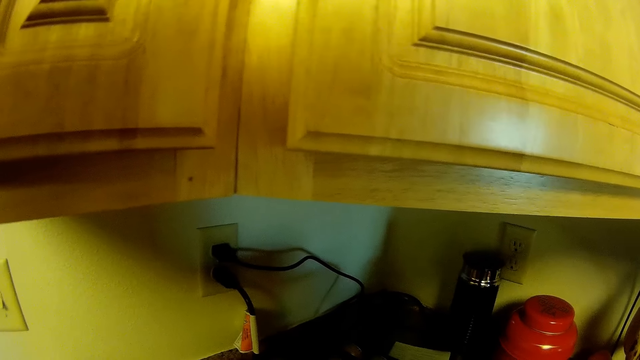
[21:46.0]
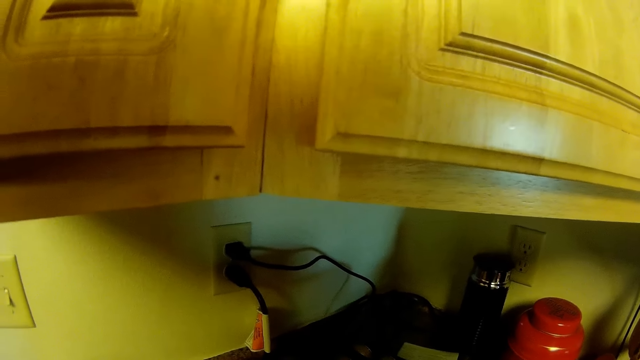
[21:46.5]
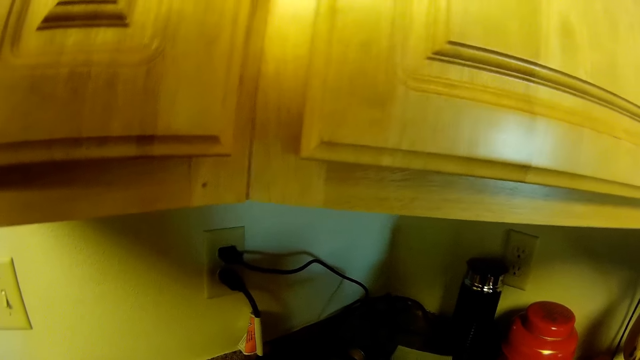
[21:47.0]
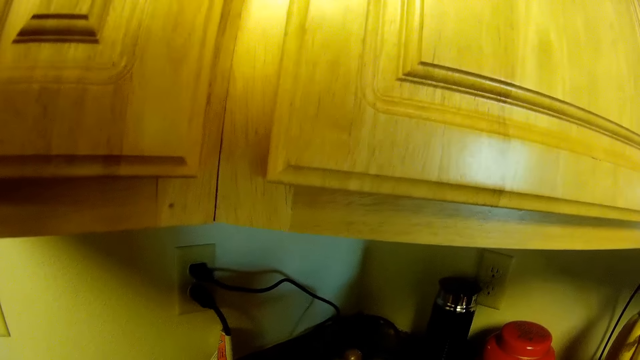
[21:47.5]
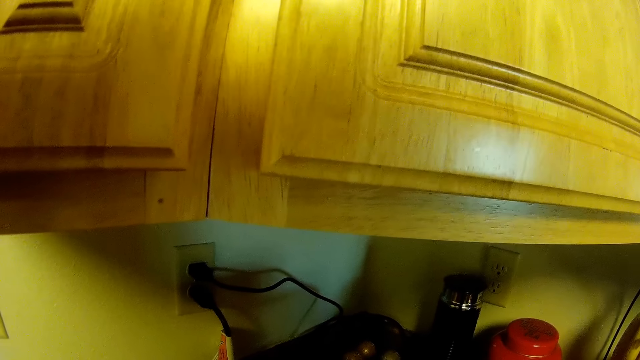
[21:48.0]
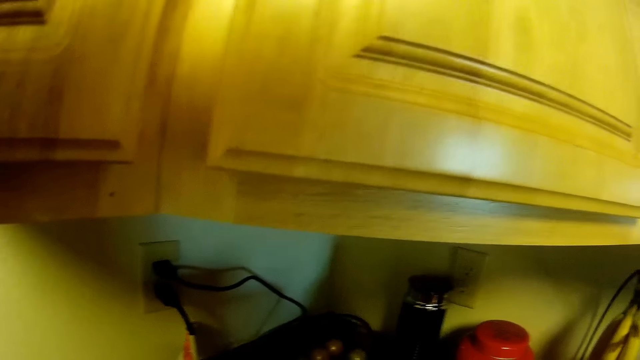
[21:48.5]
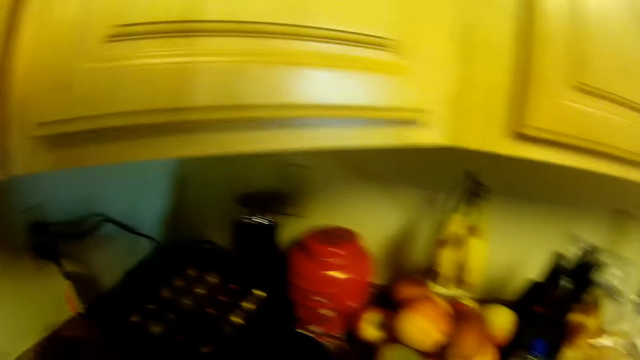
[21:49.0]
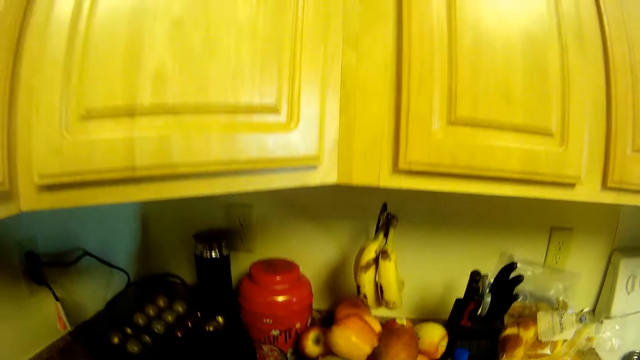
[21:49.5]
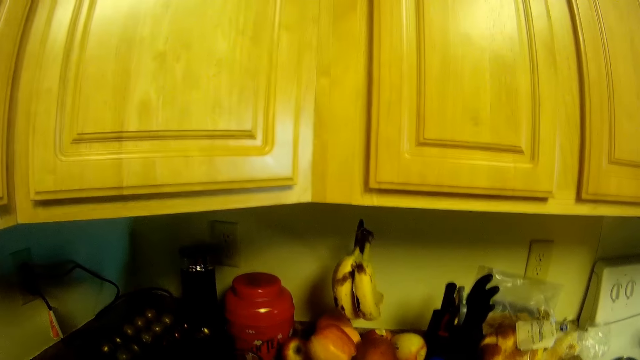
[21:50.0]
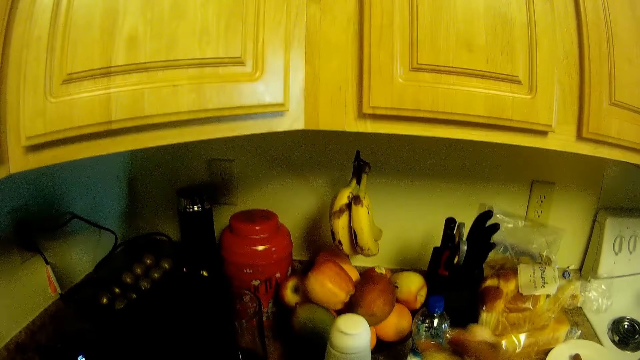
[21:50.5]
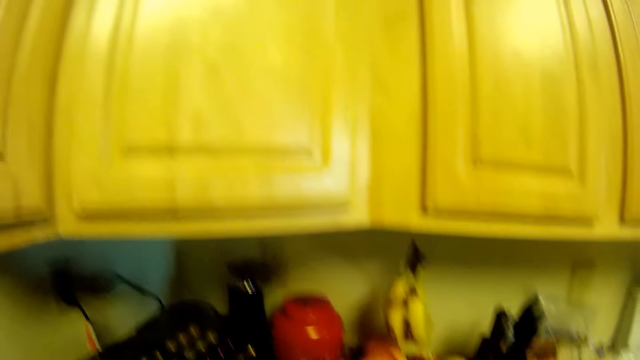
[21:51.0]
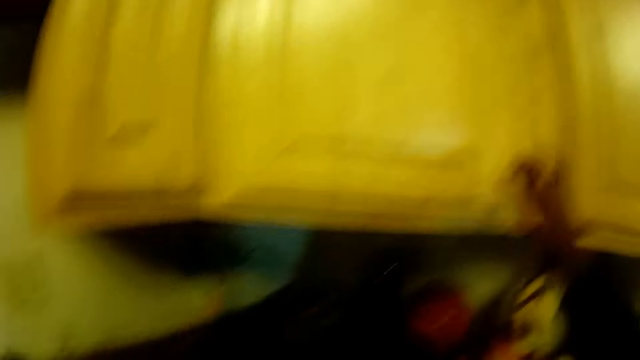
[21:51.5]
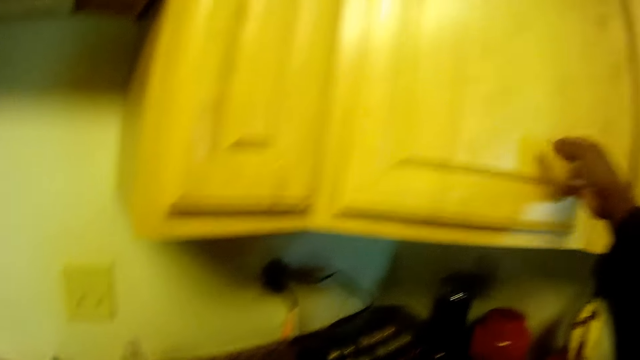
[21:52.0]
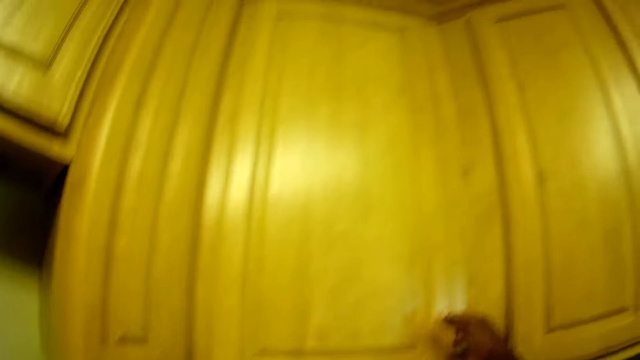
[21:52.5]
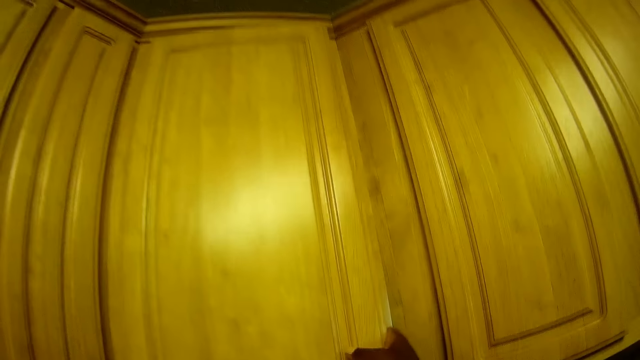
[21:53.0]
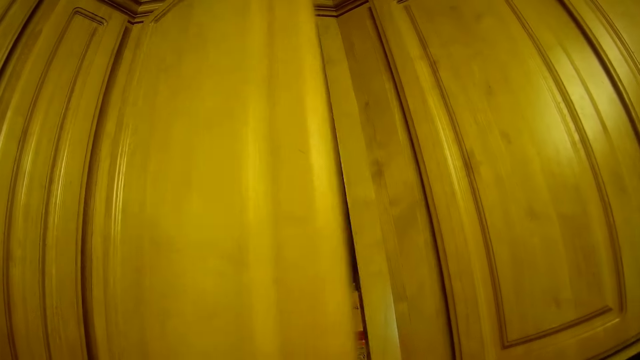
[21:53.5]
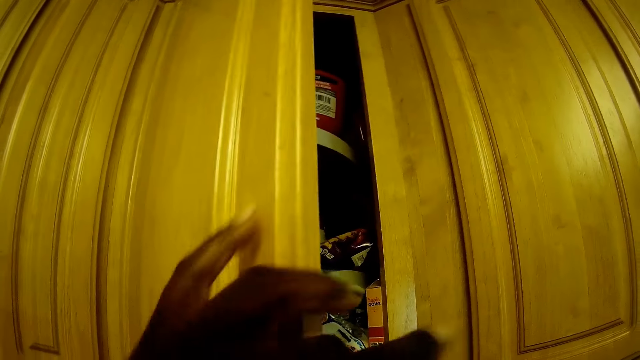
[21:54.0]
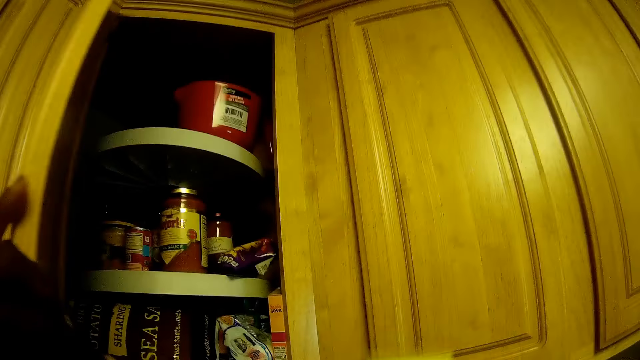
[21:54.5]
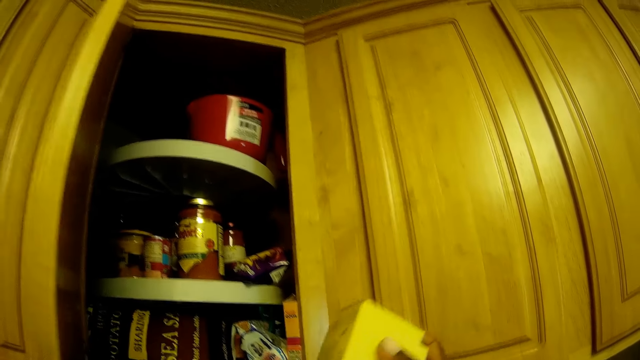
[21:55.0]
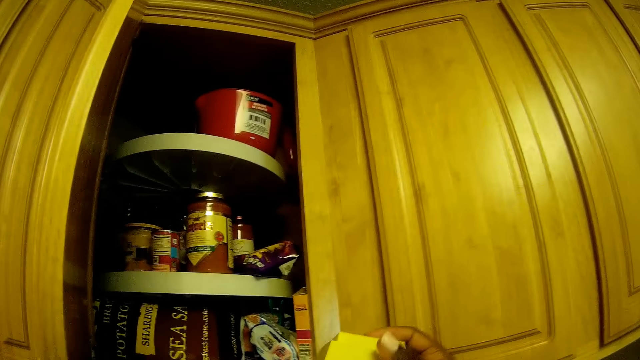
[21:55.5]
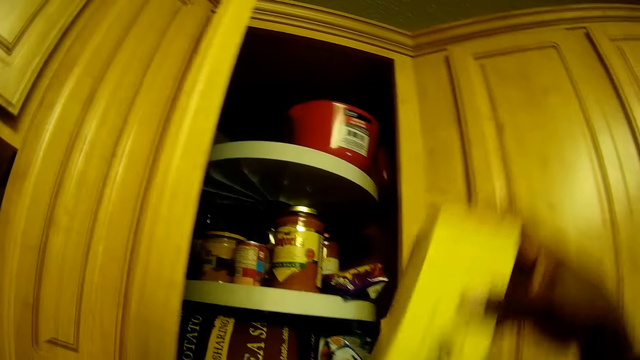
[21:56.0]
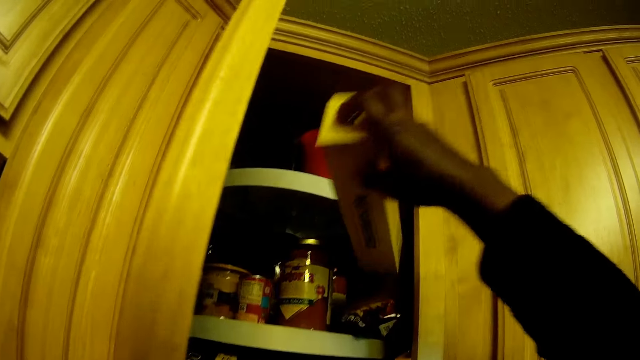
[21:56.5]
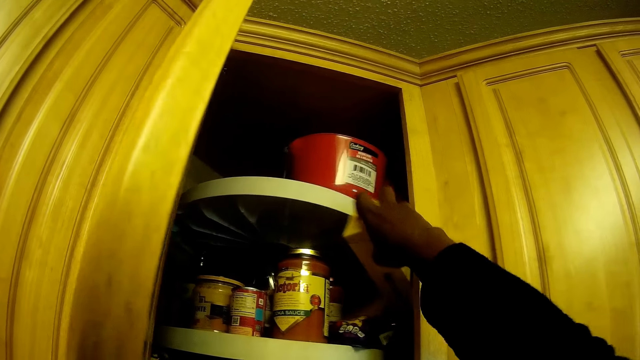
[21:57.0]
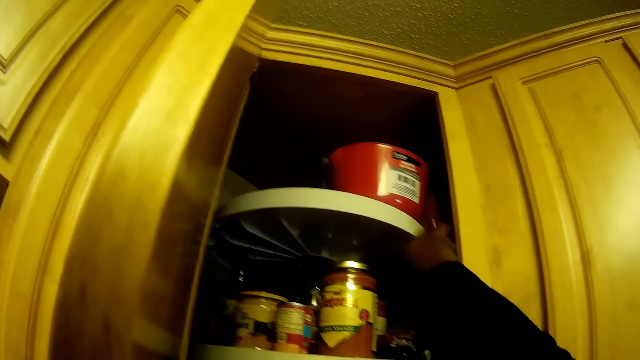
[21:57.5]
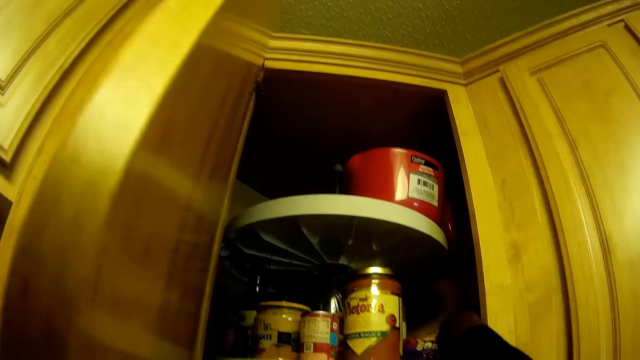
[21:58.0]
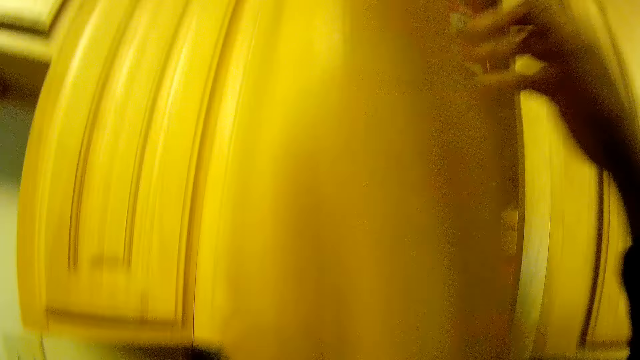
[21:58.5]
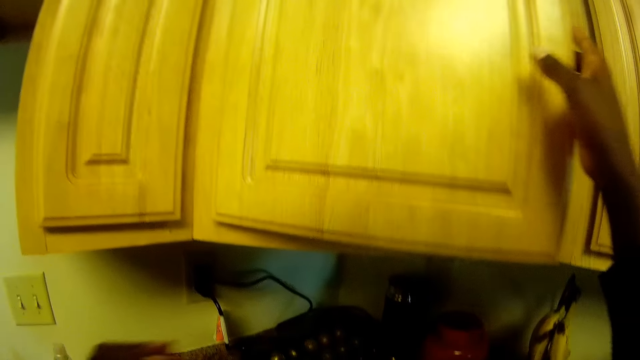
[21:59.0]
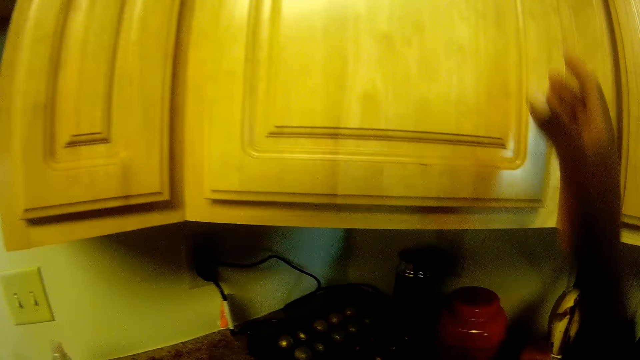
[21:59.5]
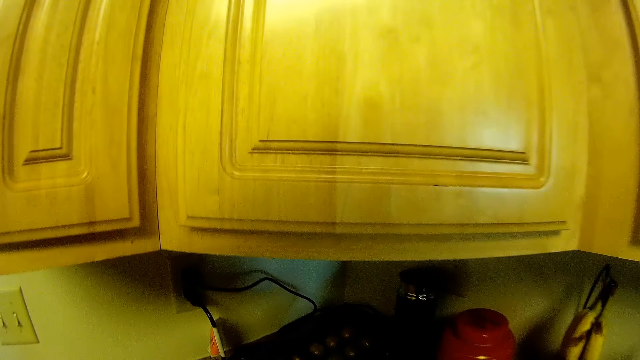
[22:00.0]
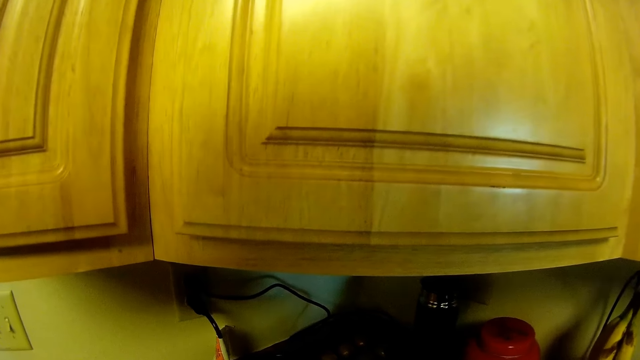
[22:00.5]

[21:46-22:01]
The camera wearer looks at the kitchen cabinet. She moves the crate of eggs on the kitchen slab with her left hand. She looks around. She opens the cabinet with her right hand. She opens the cabinet with her left hand. She examines the foil pack with her right hand. She drops the foil pack in the cabinet with her right hand. She closes the cabinet with her left hand.

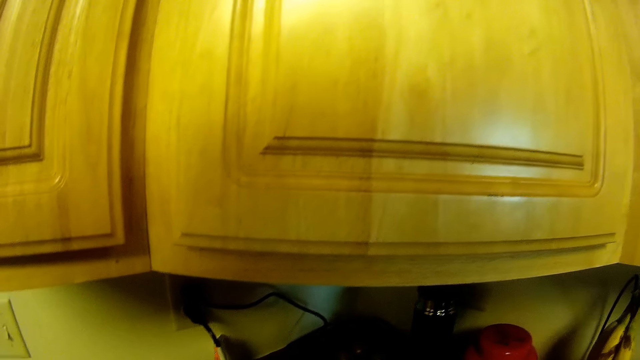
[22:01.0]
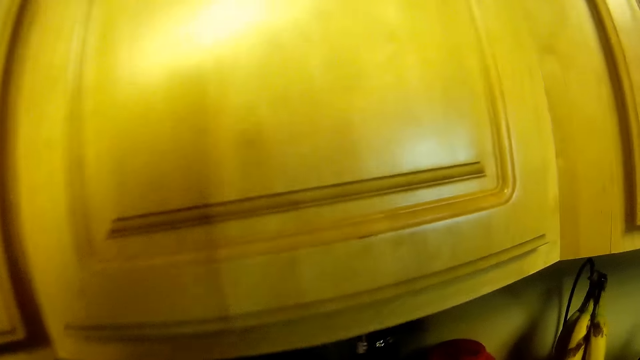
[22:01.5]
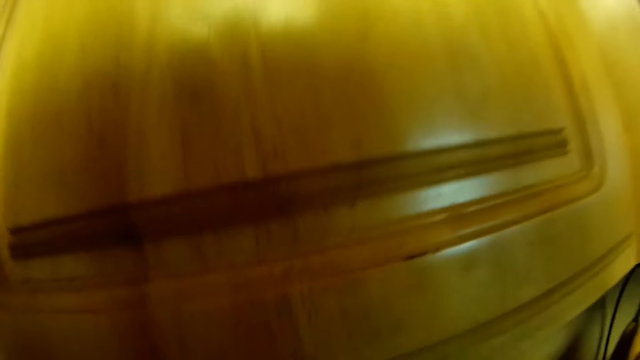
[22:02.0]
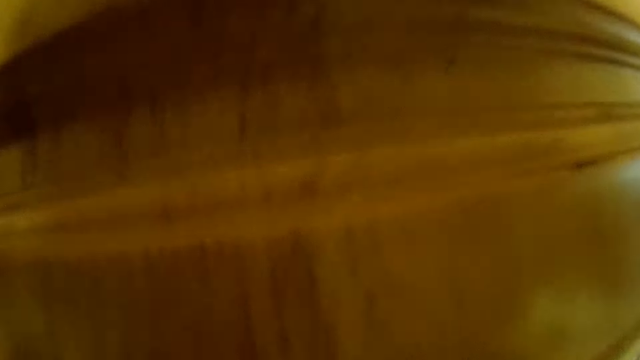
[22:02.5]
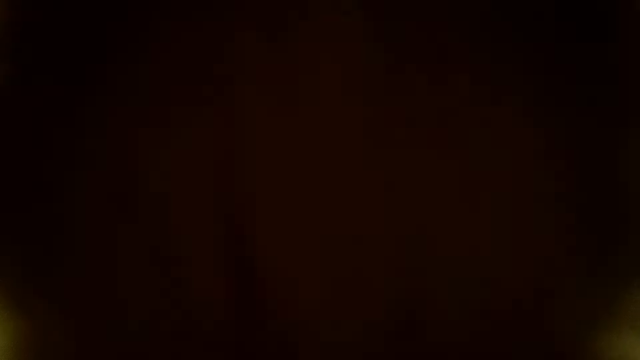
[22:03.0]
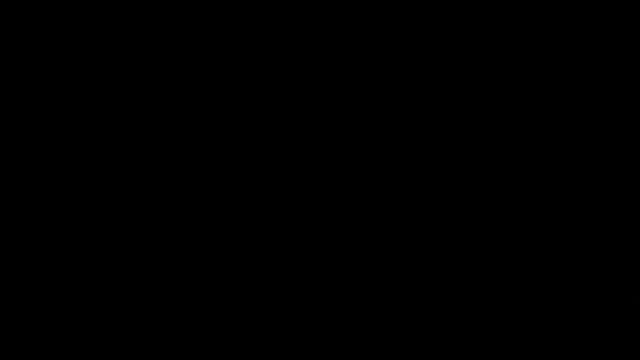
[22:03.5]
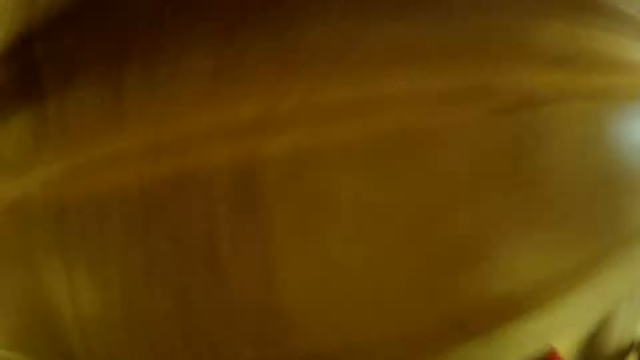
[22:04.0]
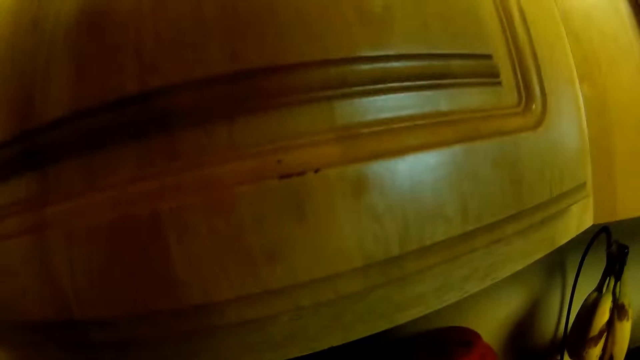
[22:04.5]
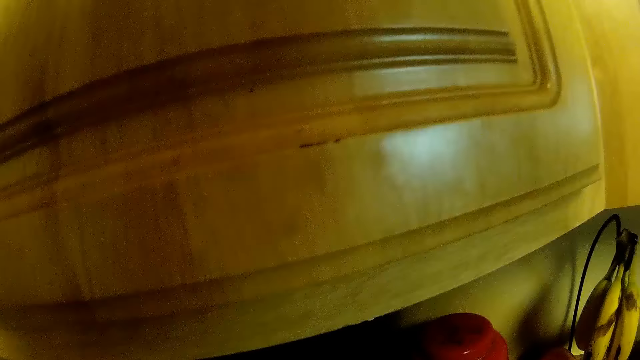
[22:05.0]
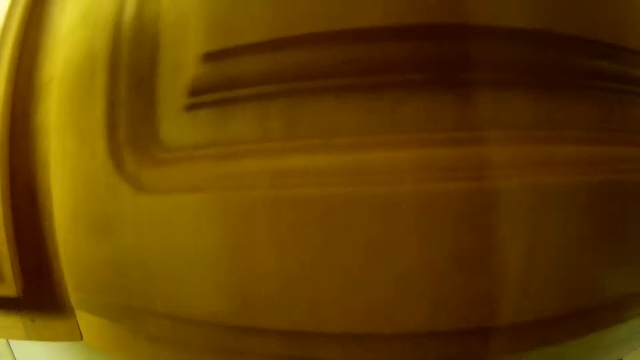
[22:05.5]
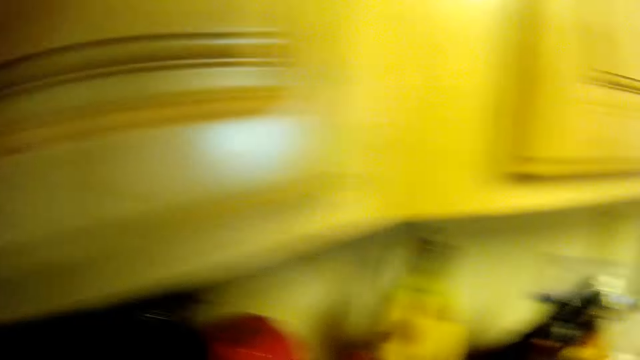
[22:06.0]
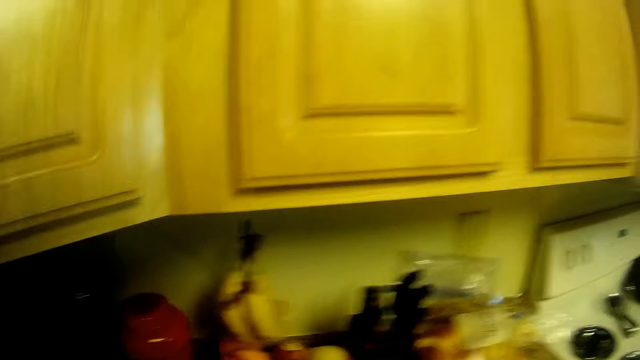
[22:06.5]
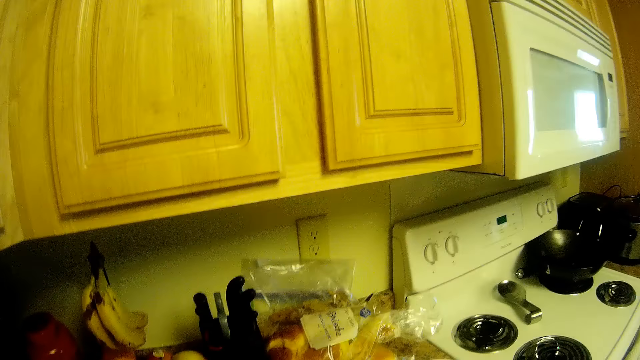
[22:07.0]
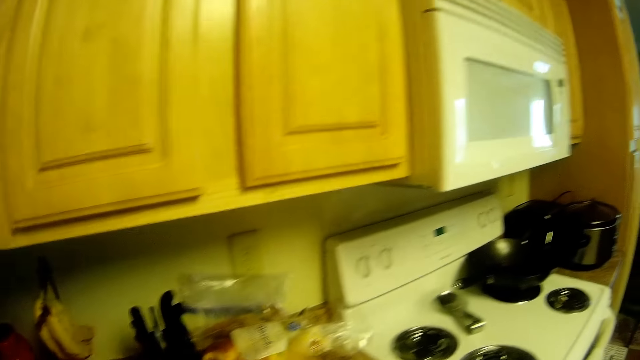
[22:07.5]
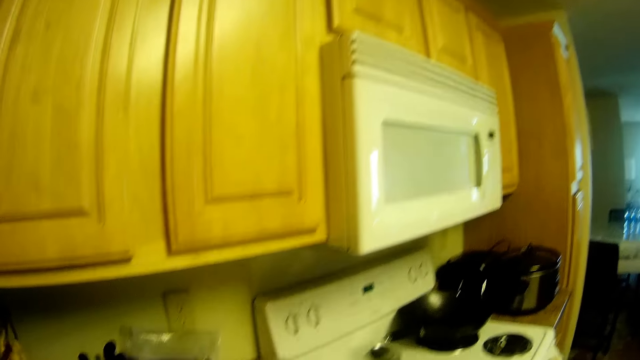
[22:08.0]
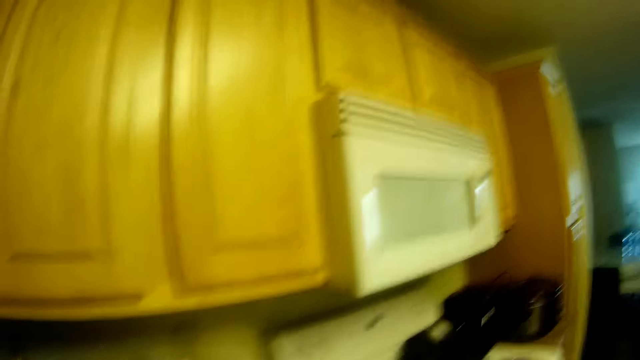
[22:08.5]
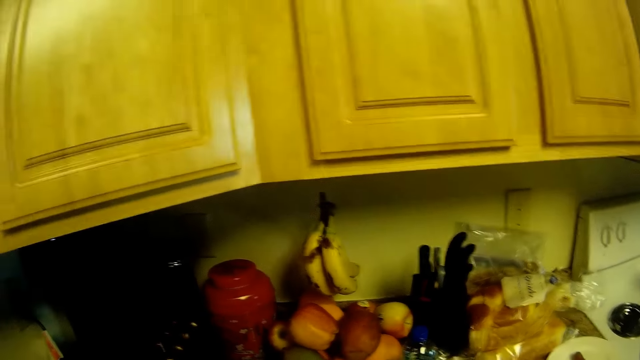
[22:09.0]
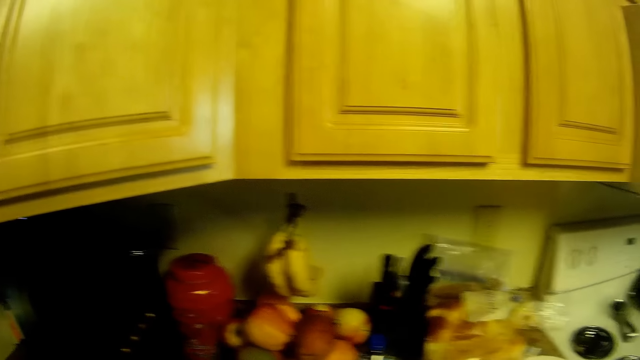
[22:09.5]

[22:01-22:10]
The camera wearer looks around.
